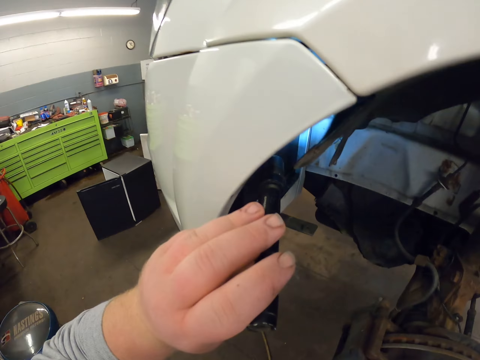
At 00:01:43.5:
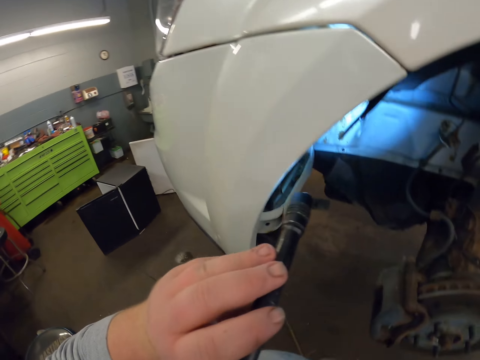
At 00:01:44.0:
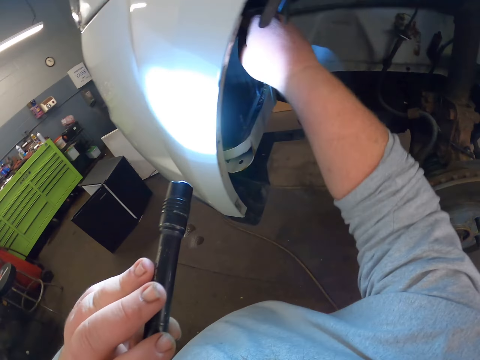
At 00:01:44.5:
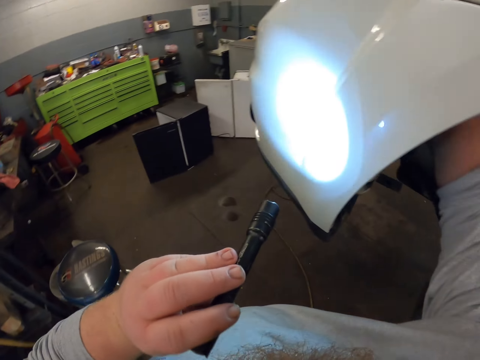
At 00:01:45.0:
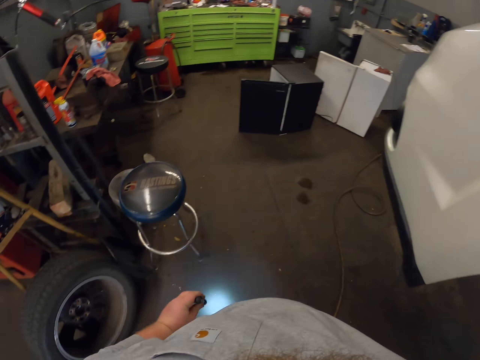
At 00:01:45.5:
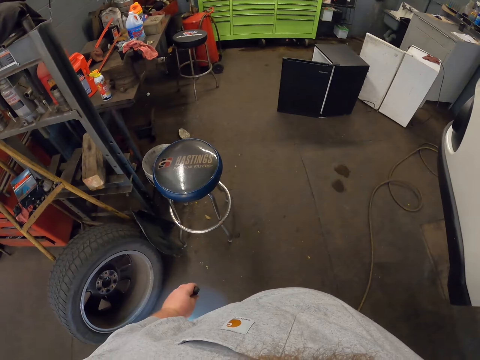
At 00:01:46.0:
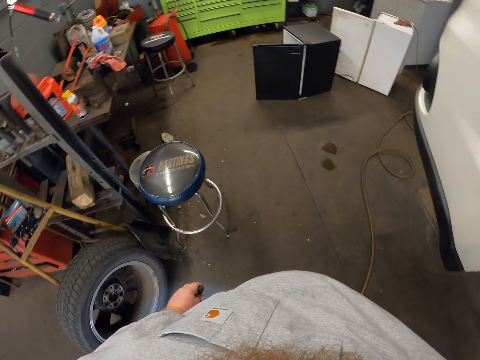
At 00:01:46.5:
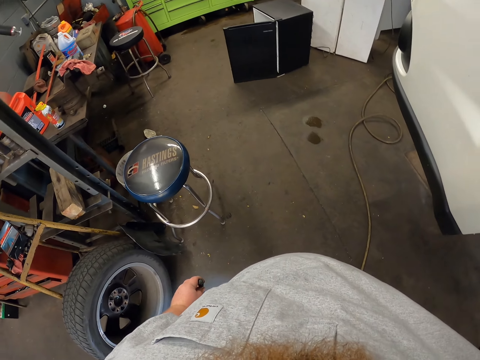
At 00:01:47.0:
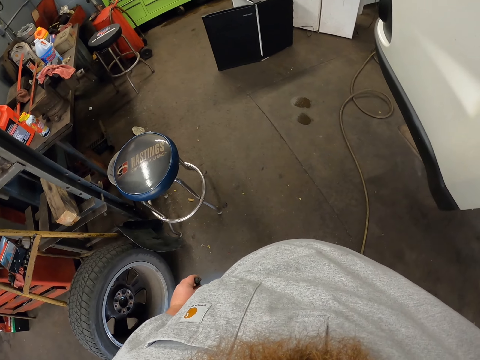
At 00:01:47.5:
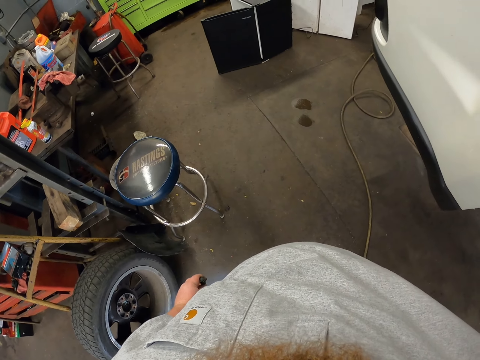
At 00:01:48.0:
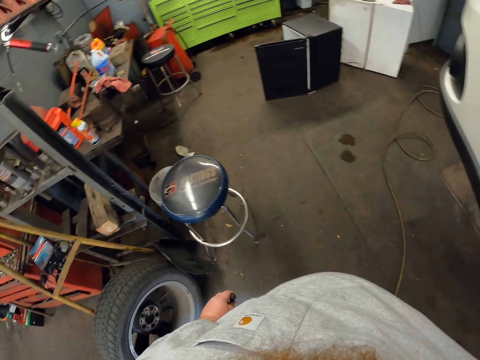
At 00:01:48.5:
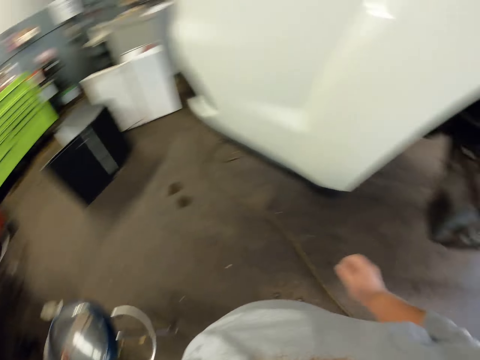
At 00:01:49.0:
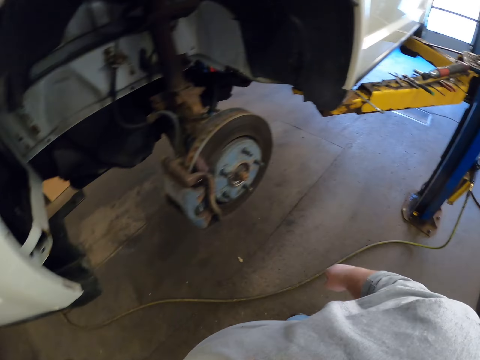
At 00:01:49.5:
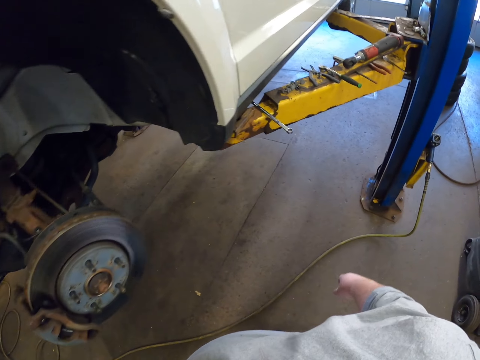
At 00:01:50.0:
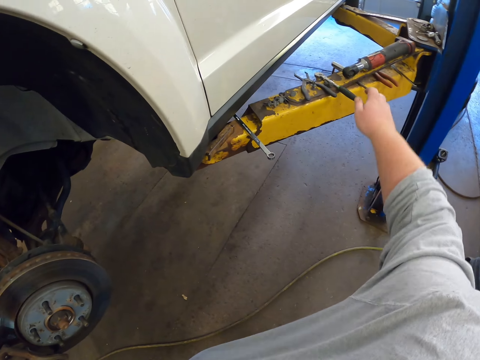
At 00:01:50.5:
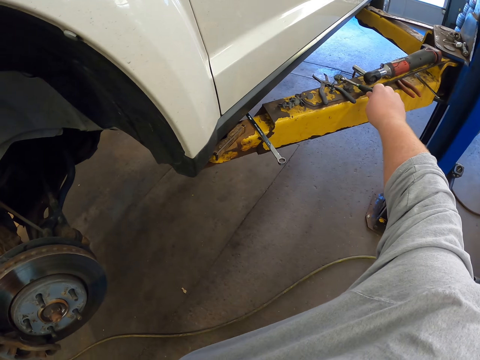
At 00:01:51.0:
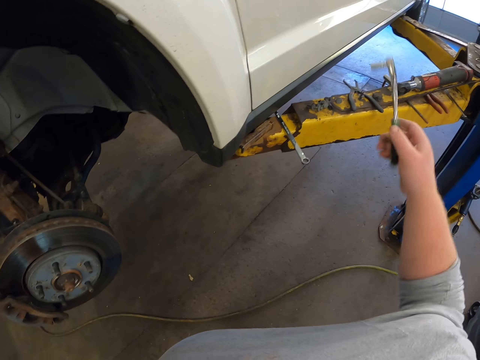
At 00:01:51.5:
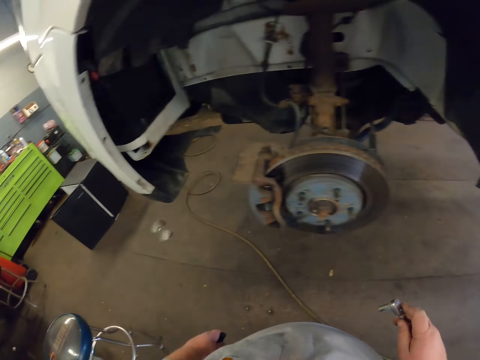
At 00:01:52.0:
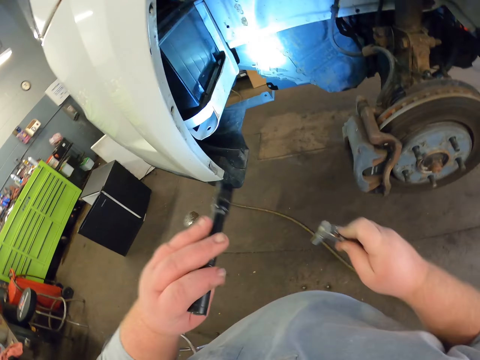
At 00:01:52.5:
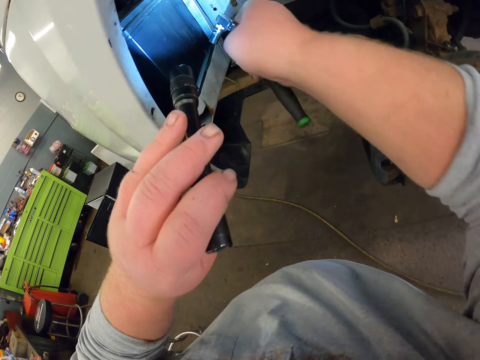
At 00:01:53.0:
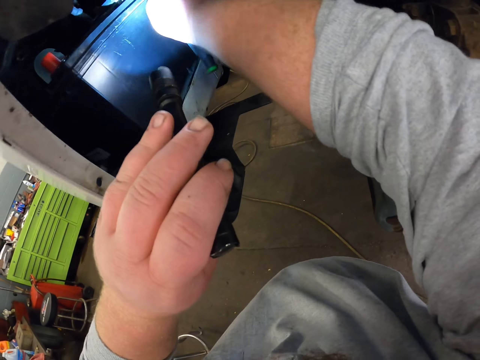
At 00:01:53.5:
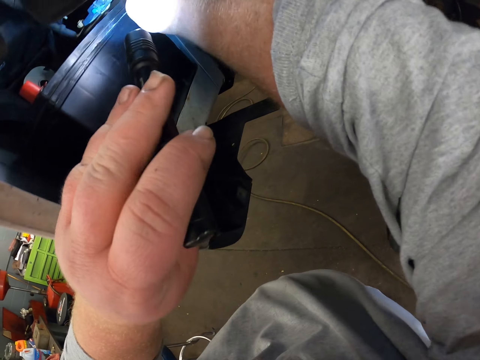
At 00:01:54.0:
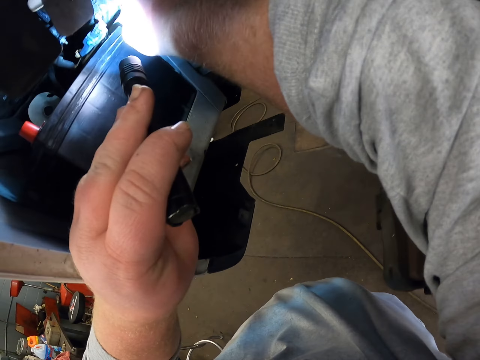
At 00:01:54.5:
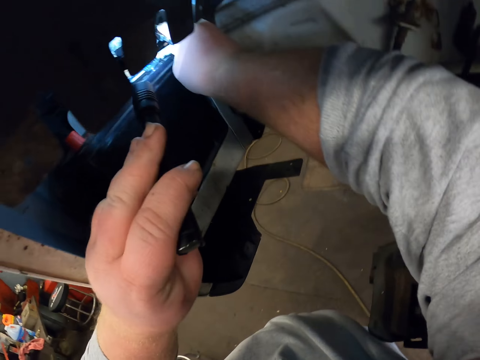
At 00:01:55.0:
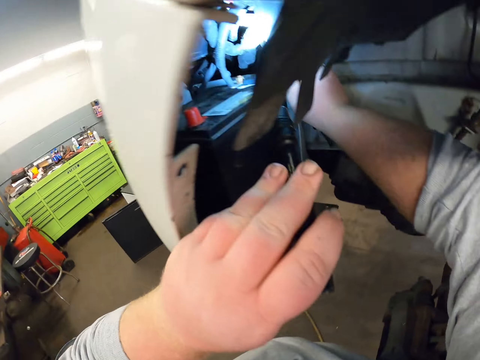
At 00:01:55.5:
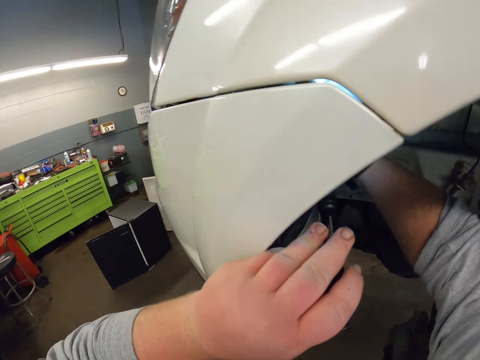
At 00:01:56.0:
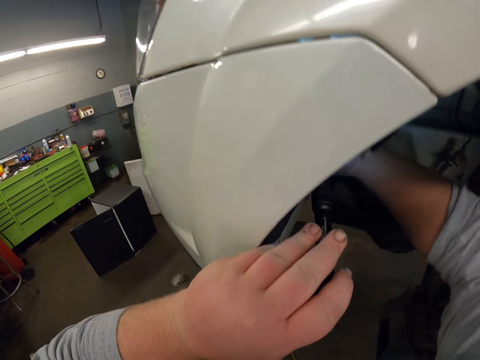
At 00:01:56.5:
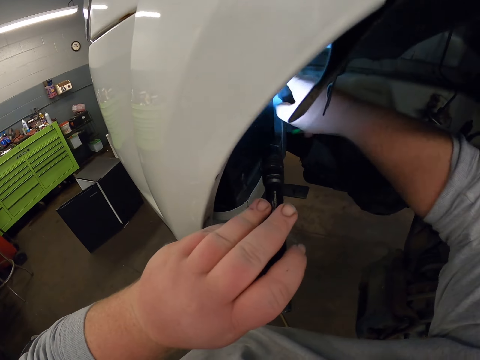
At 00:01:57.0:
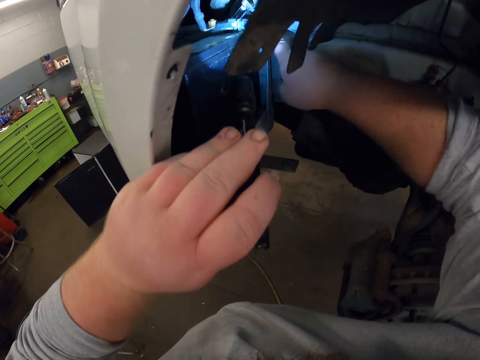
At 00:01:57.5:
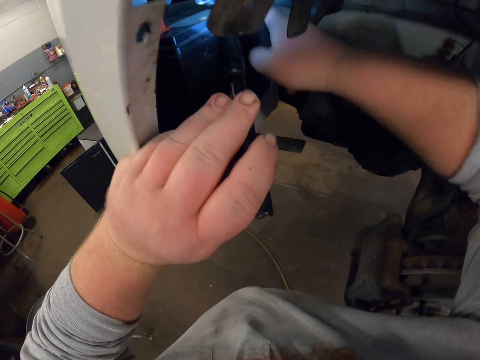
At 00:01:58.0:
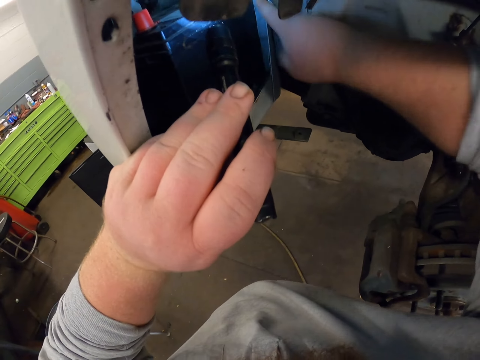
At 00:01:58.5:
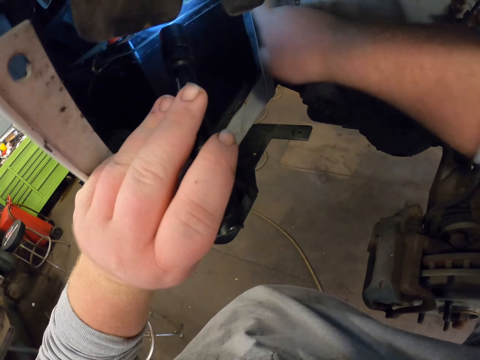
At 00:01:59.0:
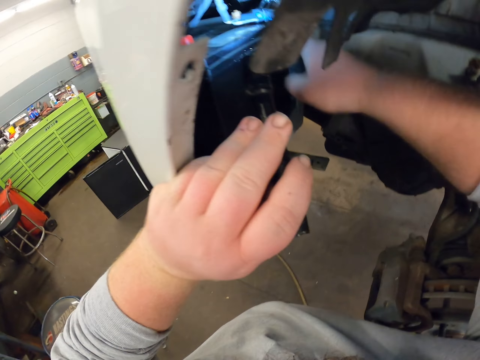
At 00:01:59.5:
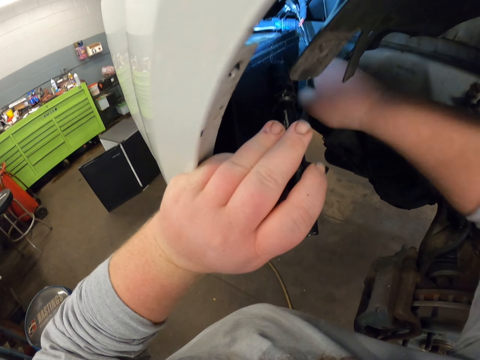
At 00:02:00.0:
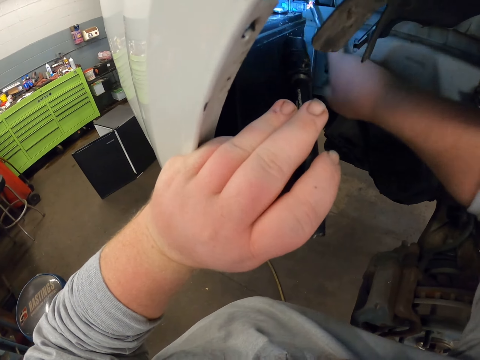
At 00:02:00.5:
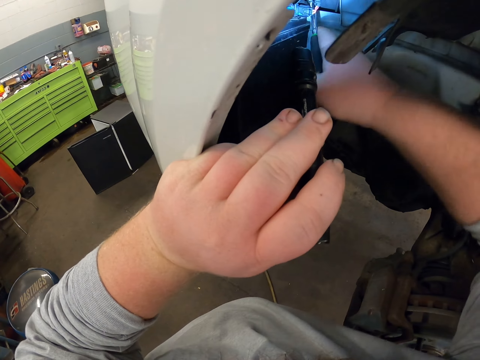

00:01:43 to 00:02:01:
The camera wearer stares at the floor. They move towards the lifting platform. They pick up the torque wrench. They reflect the light from the flashlight on the car. They stare at the floor. They tighten the battery terminal. They unscrew the bolt with the torque wrench.

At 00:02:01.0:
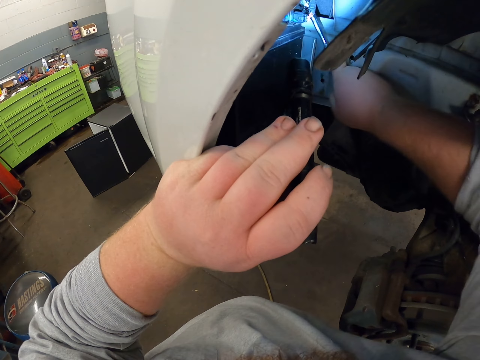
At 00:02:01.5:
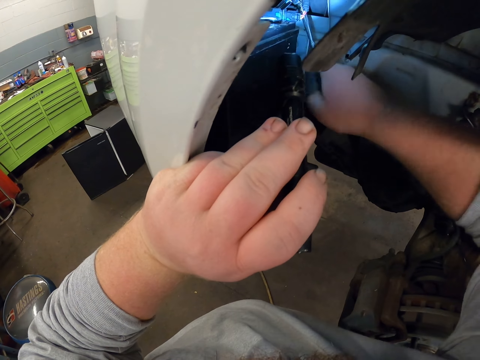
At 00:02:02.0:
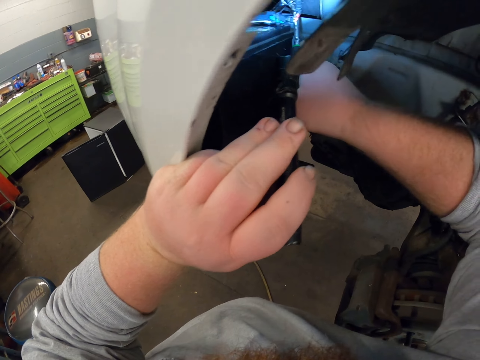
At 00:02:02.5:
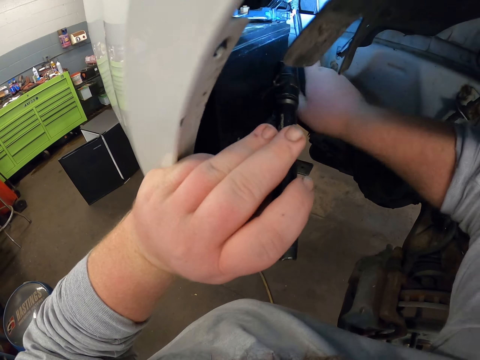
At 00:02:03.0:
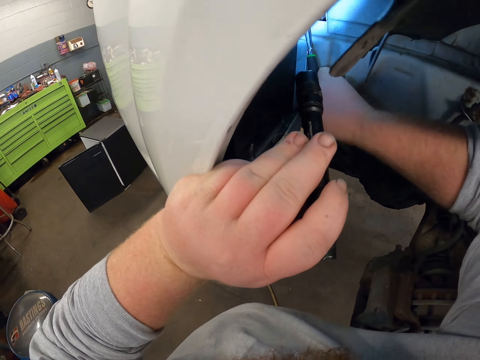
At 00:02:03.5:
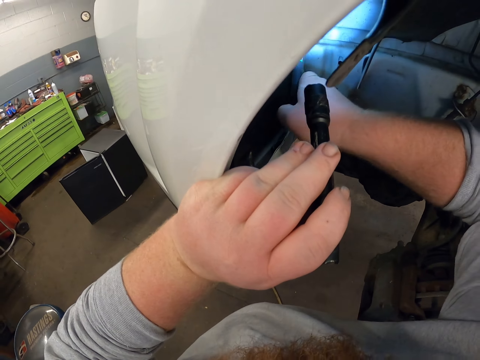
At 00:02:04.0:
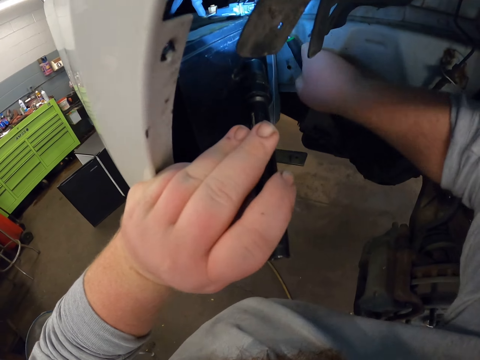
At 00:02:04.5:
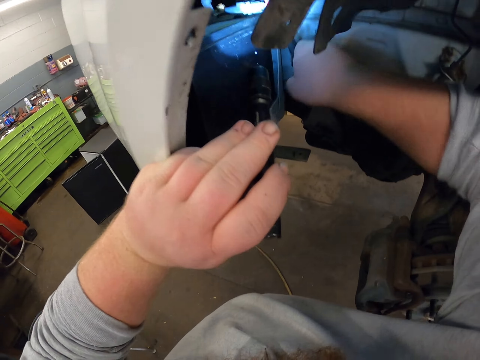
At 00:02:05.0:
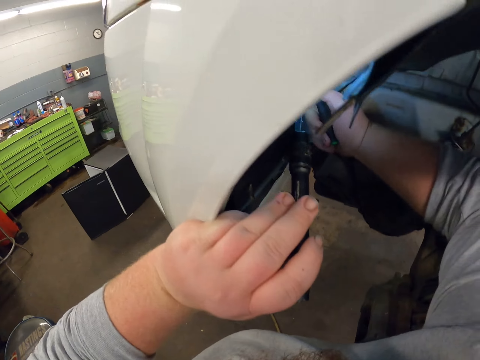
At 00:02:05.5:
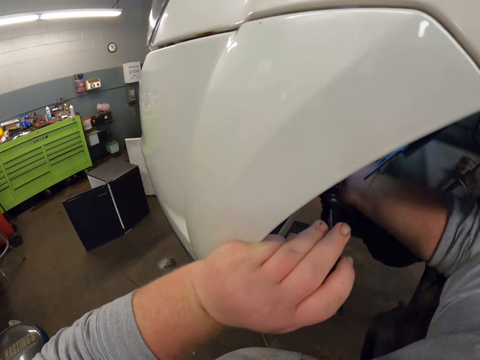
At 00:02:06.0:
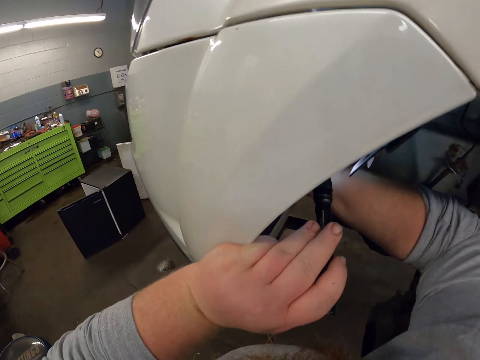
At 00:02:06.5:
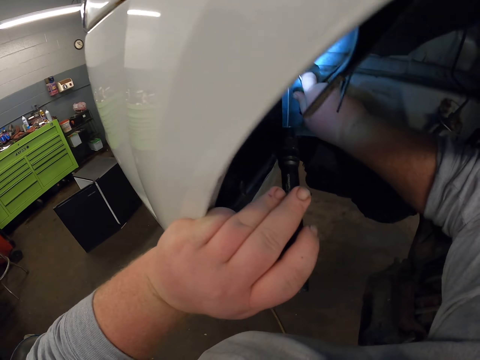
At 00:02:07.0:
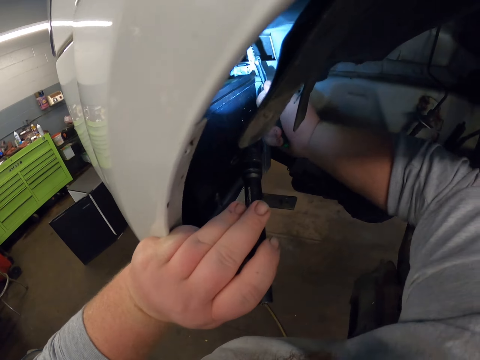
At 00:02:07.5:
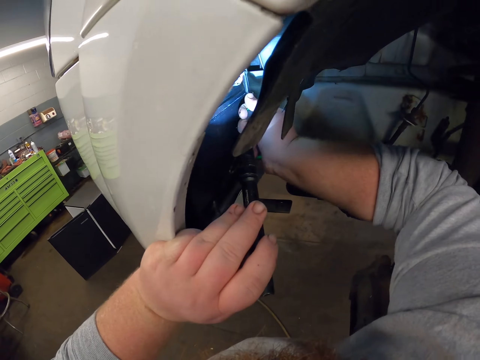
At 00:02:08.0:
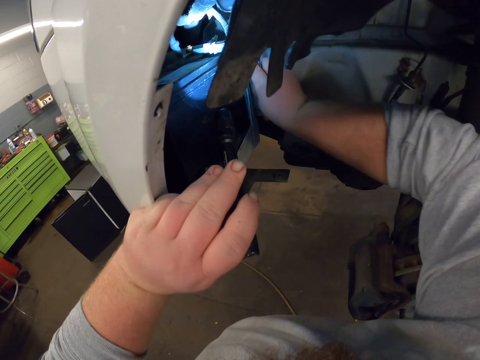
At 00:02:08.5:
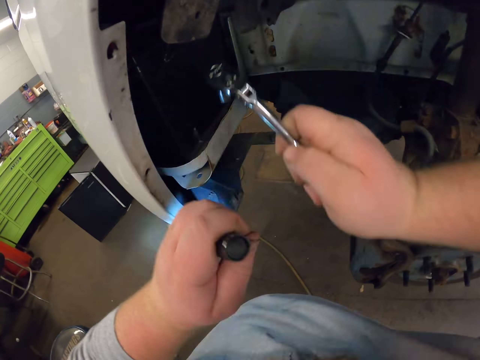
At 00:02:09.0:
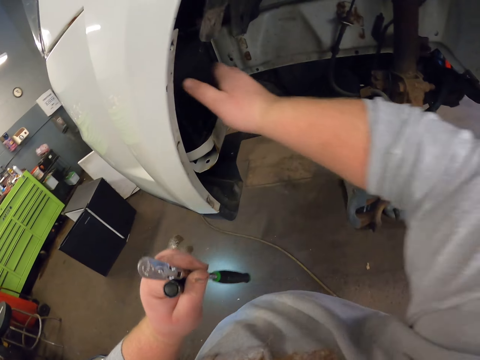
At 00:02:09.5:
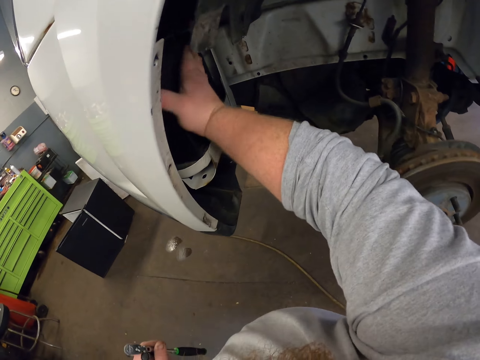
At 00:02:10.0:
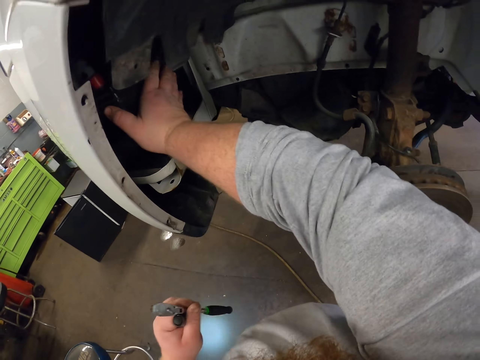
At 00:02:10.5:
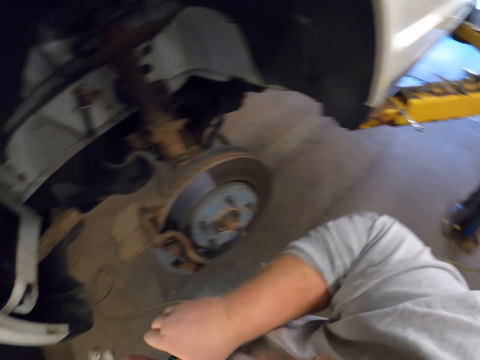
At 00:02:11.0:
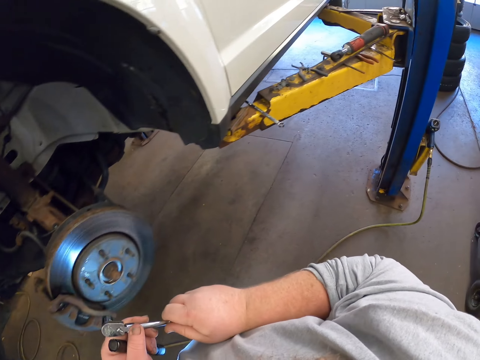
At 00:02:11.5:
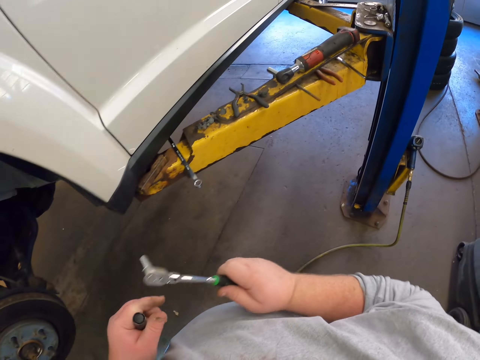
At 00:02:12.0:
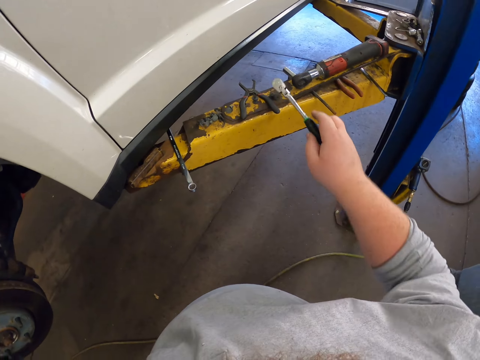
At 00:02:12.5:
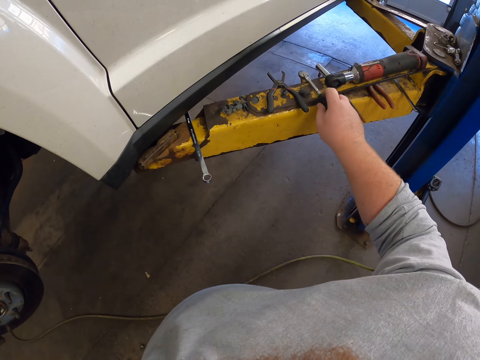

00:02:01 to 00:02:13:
The camera wearer places the torque wrench in his left hand. He pushes the battery. He moves towards the lifting platform. He places the torque wrench in his right hand. He places the torque wrench on the lifting platform.
